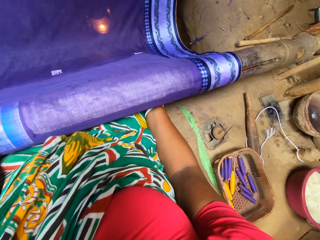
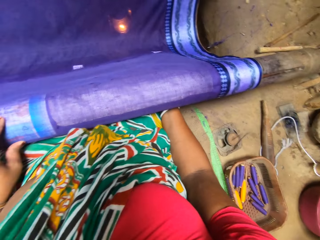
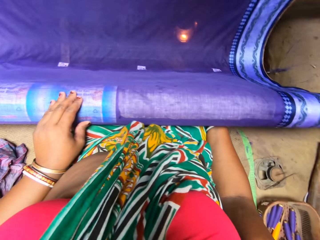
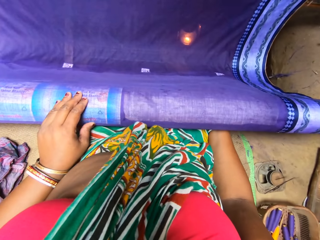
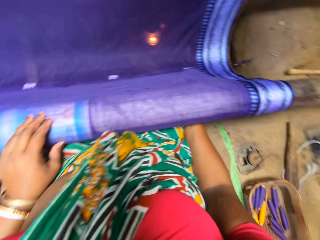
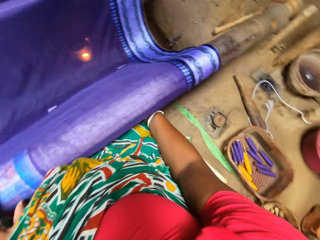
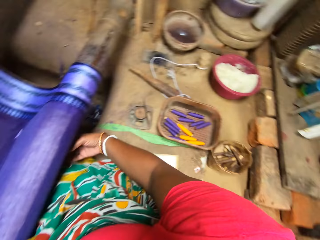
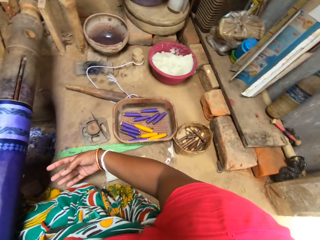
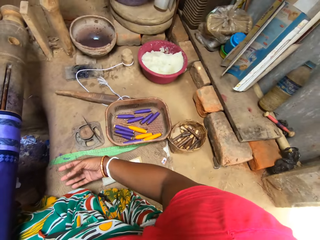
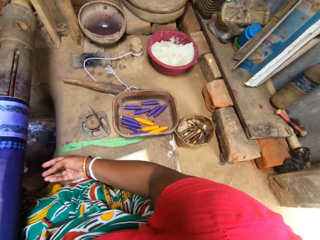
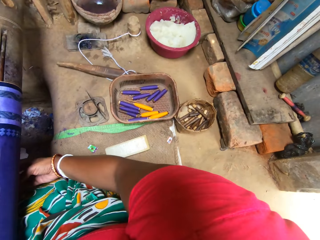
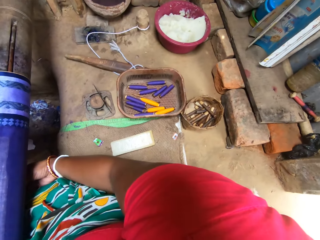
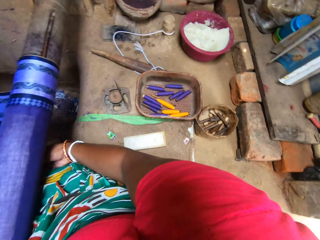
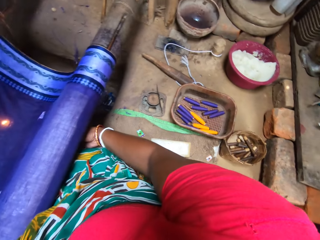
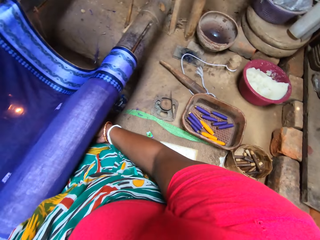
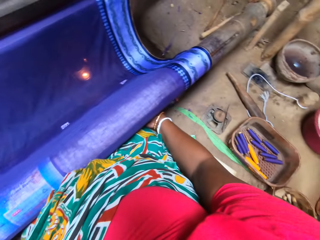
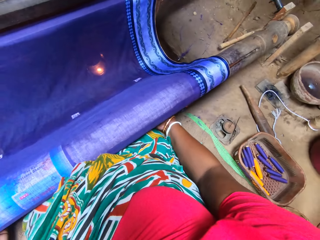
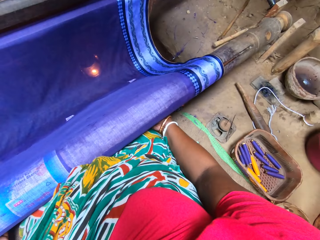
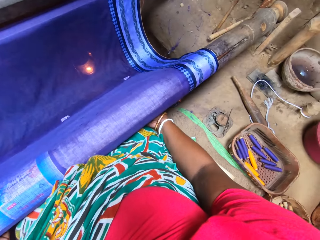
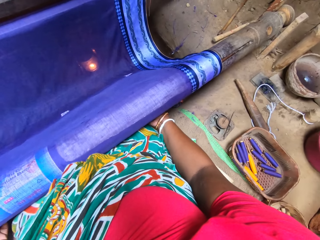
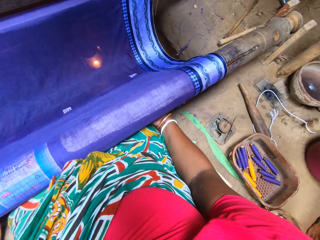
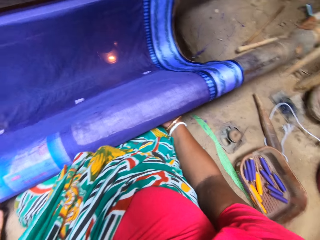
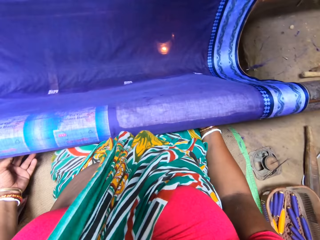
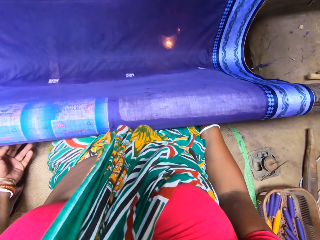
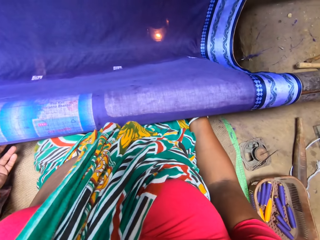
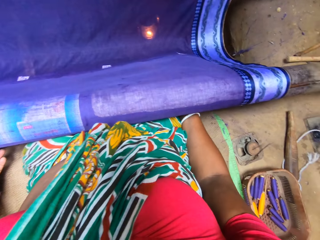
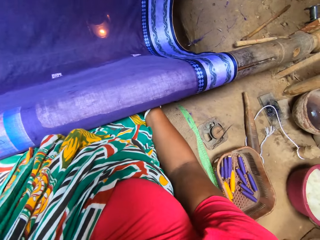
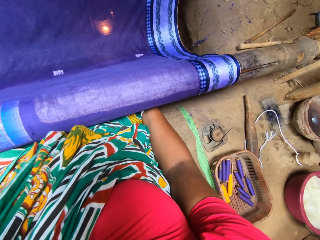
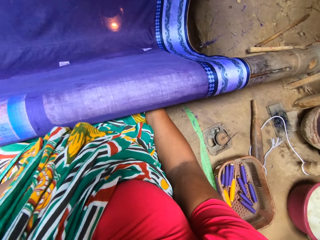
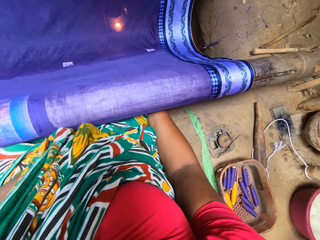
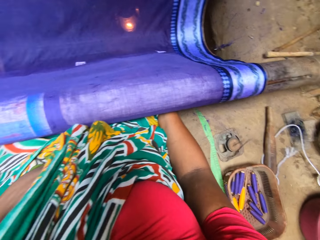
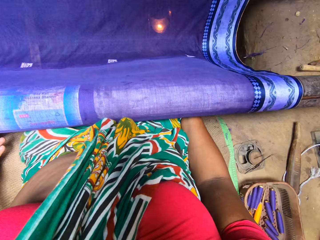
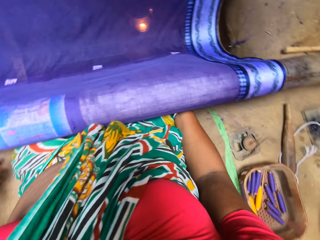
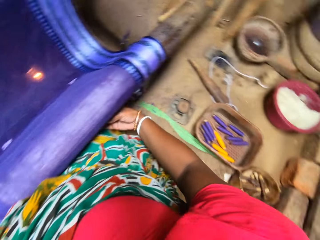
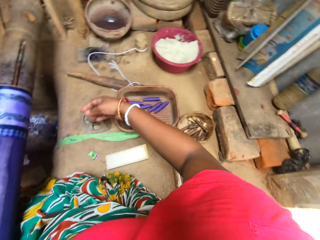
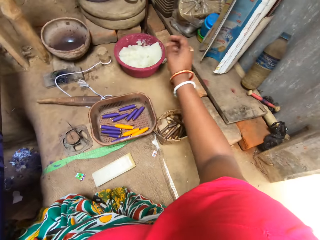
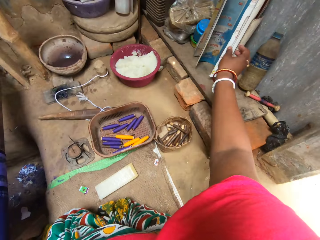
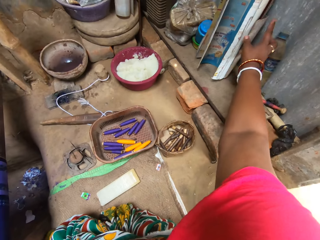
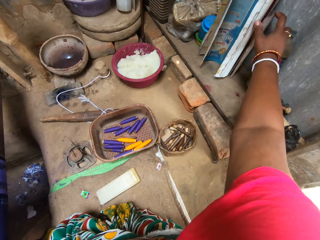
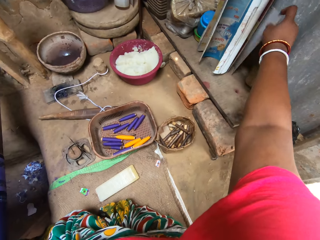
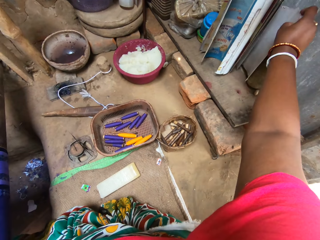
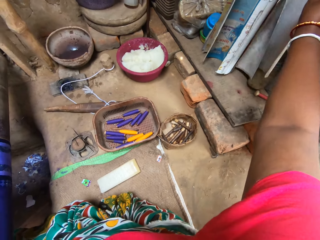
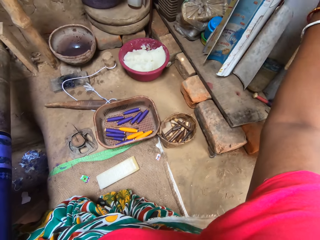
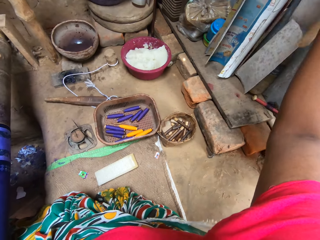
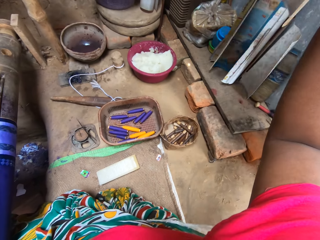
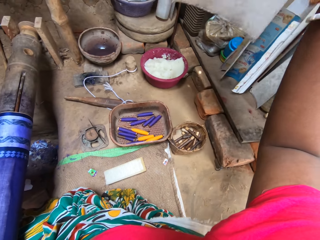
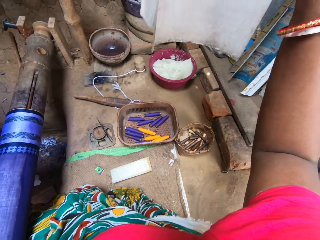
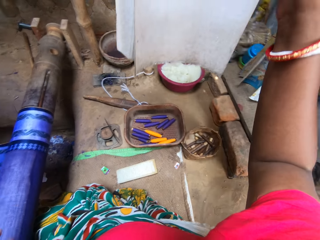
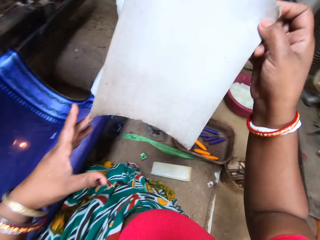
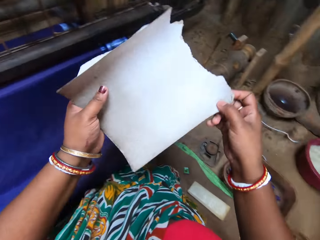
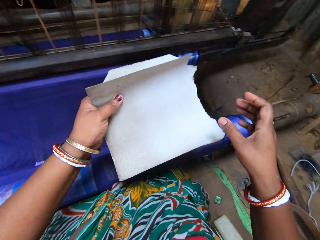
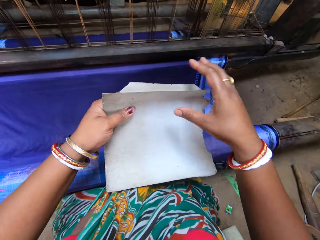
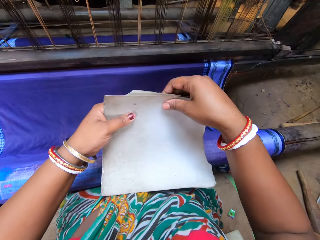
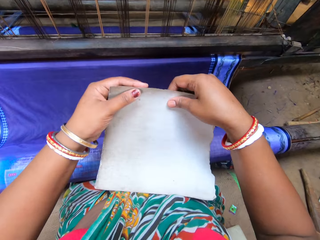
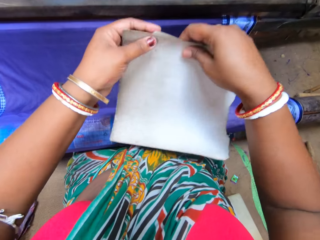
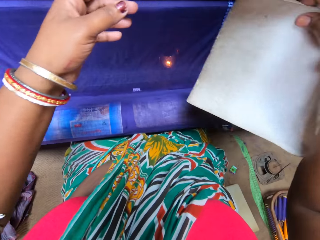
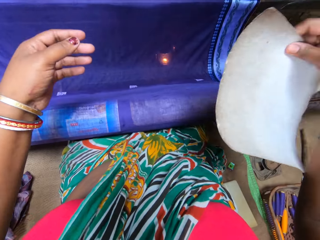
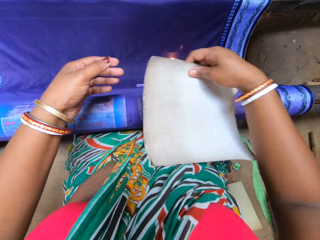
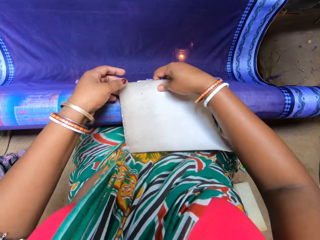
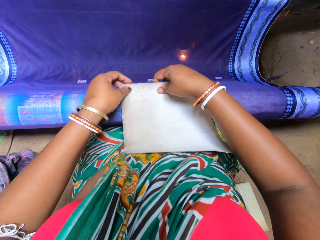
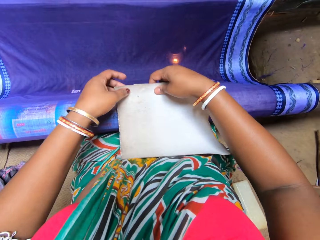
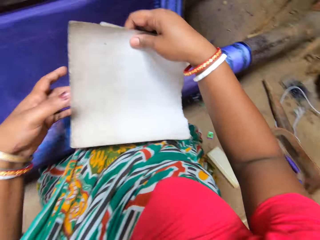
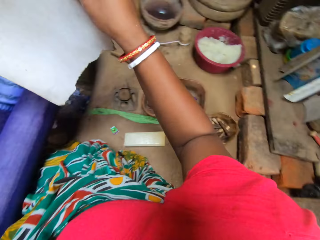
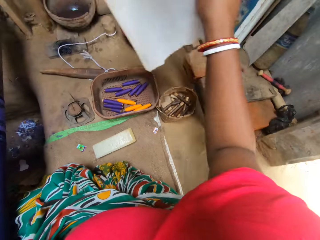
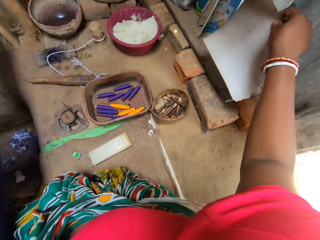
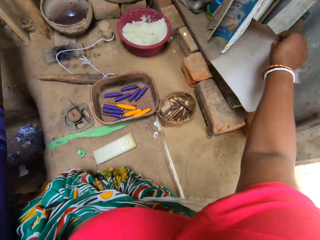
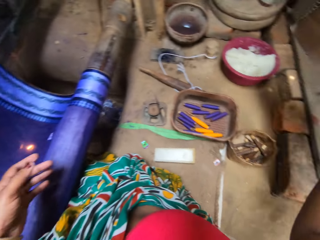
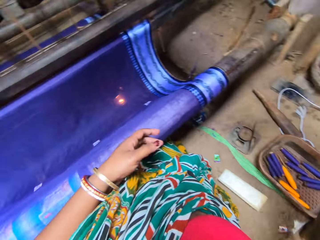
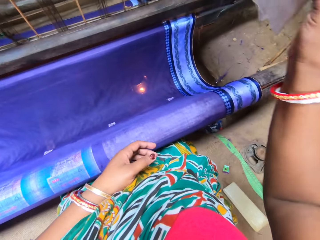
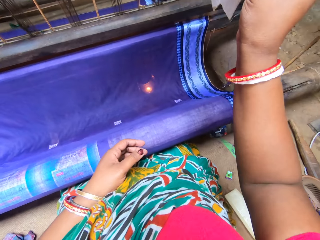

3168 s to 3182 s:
The camera wearer converses with a woman. She looks around. She touches the cloth. She looks around. She adjusts something under the cloth. She picks a paper from the wall with her right hand. She places the paper on the fabric with both hands. She holds something with the other hand. She takes something. She holds something. She lifts something.

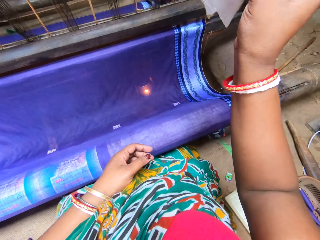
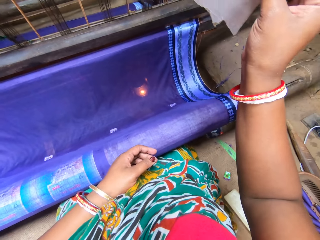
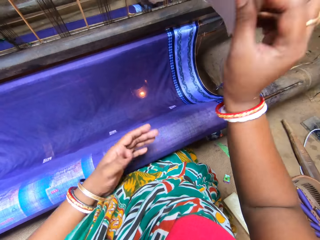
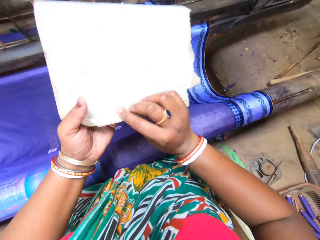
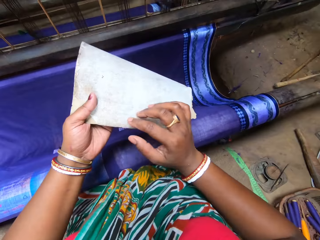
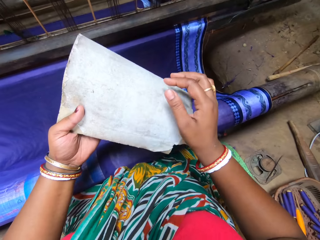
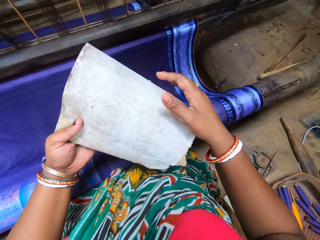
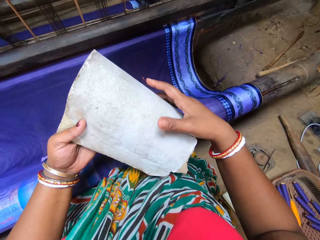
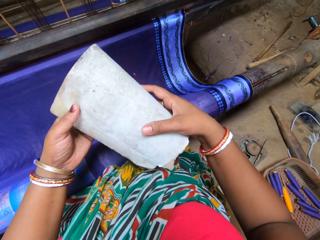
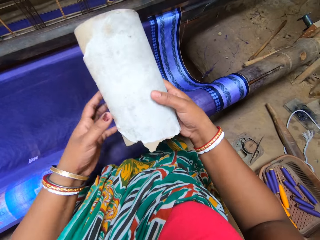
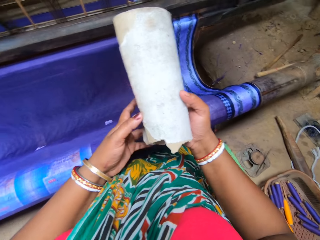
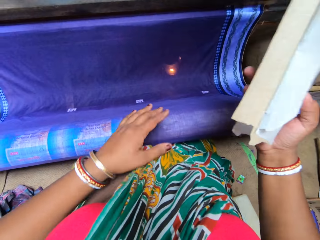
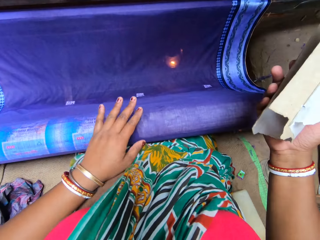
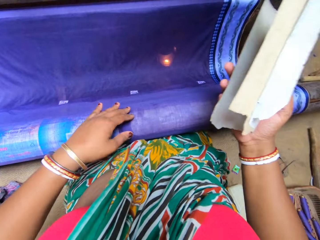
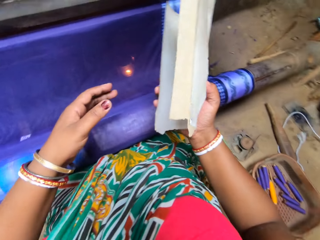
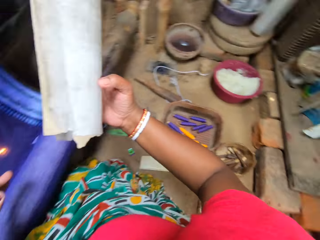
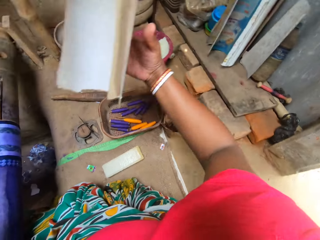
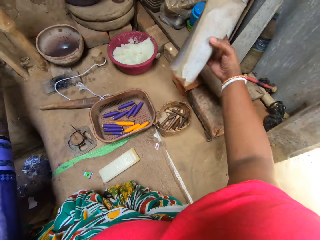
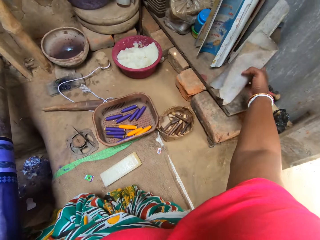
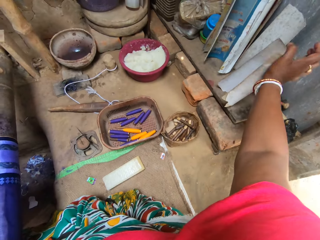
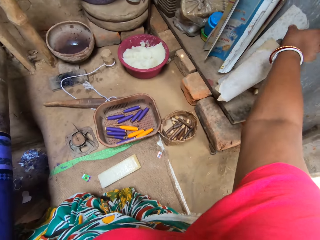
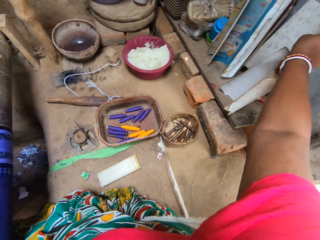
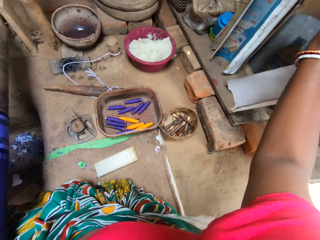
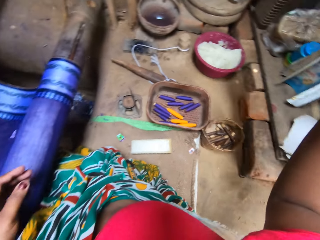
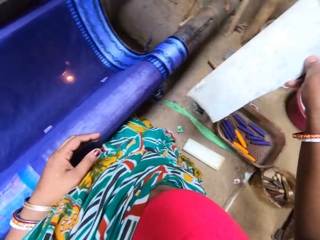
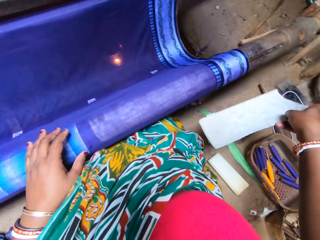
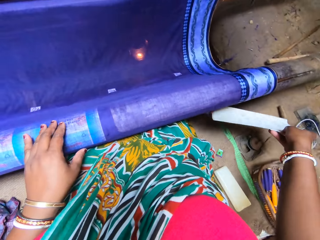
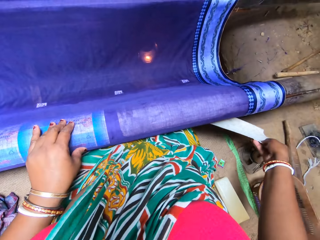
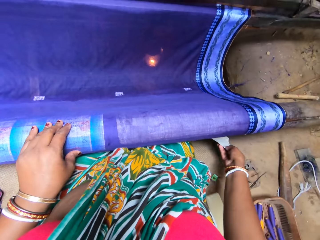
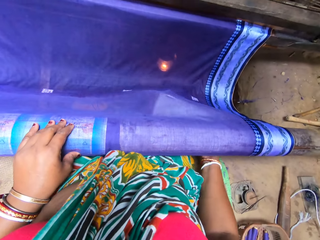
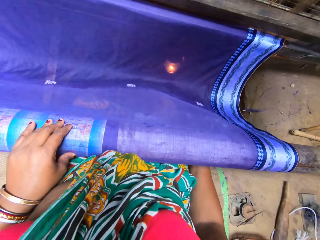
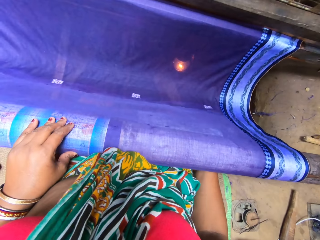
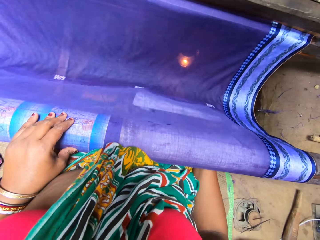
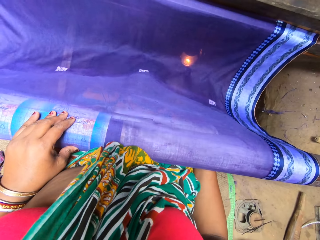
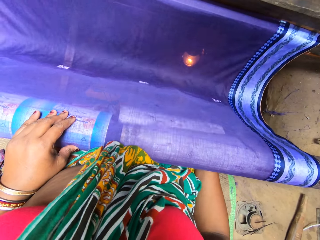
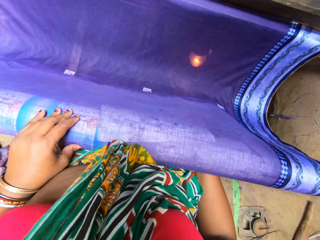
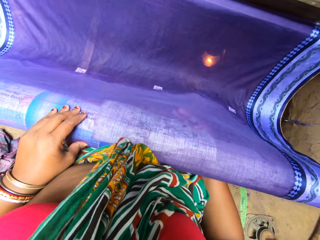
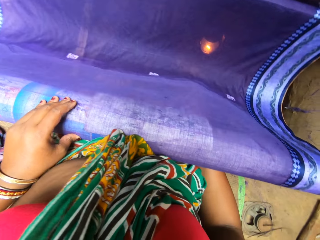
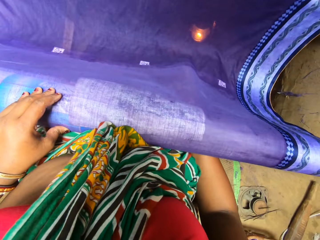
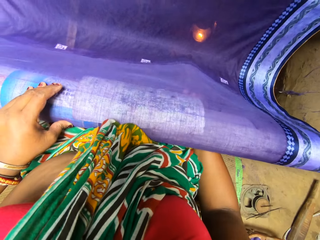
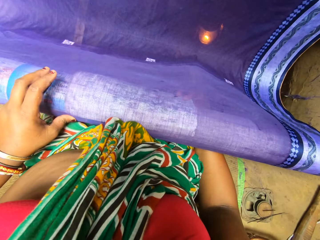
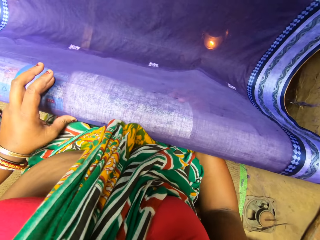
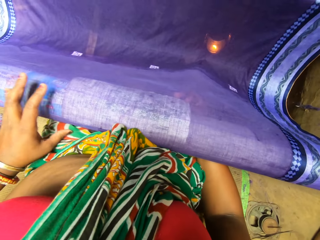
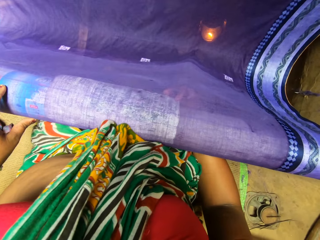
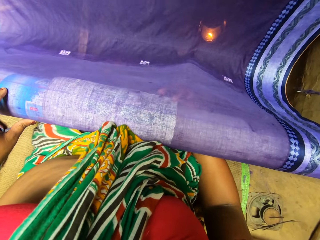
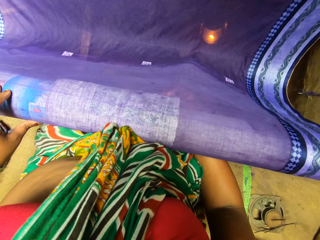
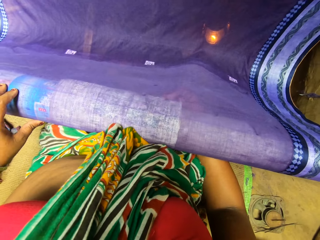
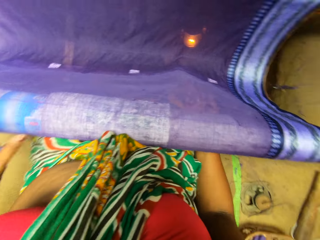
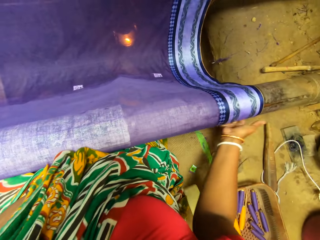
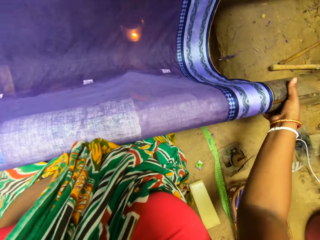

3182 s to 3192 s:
The camera wearer holds something. She holds something again. She touches a cloth. She touches the cloth again. She drops the paper by the wall with her right hand. She picks a paper from the wall with her right hand. She drops the cloth on the fabric with her right hand. She touches the cloth. She rolls the paper into the fabric bundle with her right hand. She puts something under the cloth. She wipes the fabric with the cloth in her right hand. She lifts her fingers and moves her hand along the cloth.
